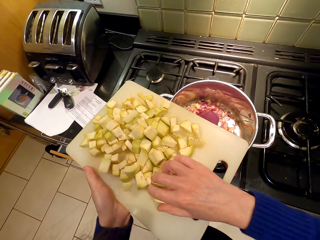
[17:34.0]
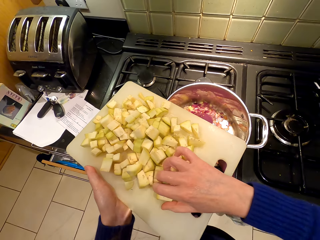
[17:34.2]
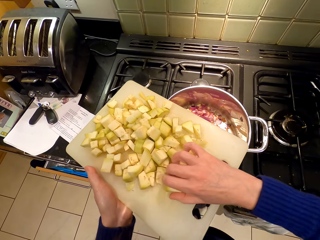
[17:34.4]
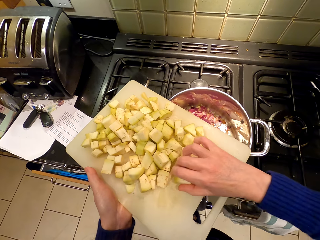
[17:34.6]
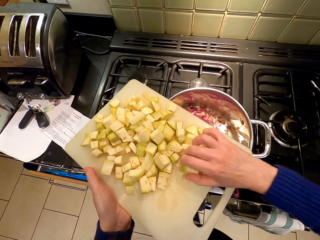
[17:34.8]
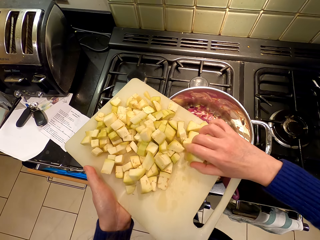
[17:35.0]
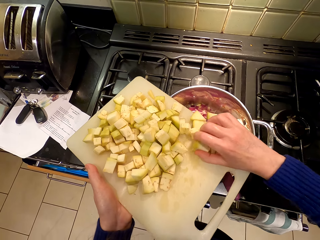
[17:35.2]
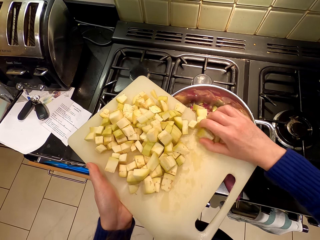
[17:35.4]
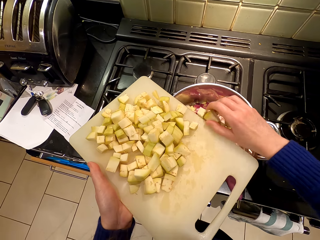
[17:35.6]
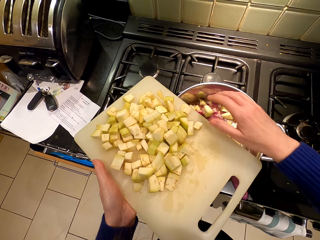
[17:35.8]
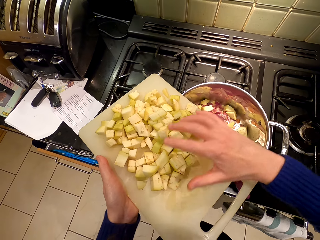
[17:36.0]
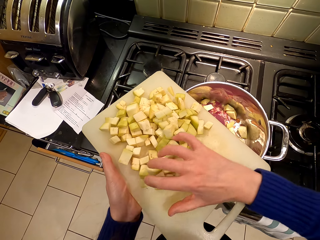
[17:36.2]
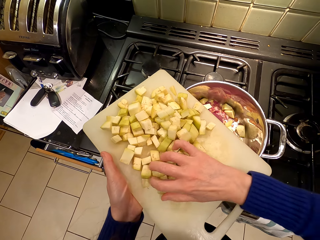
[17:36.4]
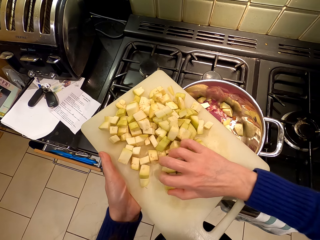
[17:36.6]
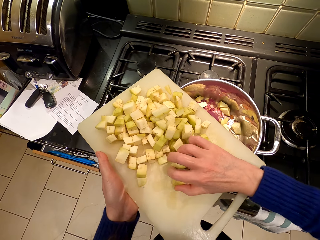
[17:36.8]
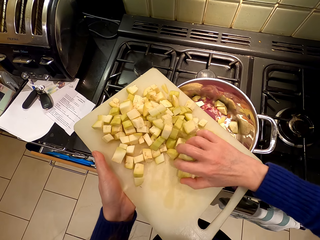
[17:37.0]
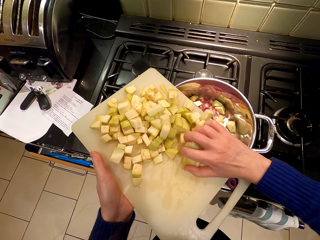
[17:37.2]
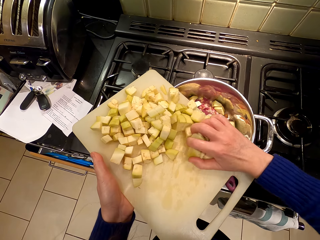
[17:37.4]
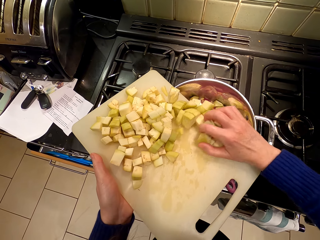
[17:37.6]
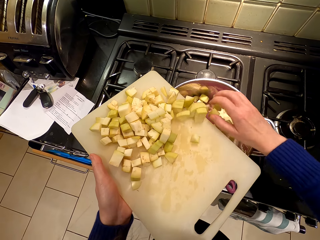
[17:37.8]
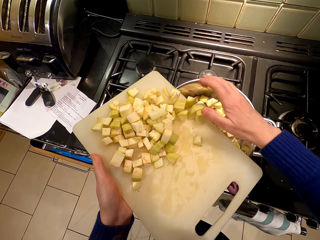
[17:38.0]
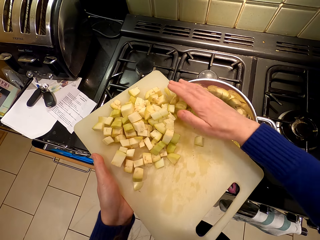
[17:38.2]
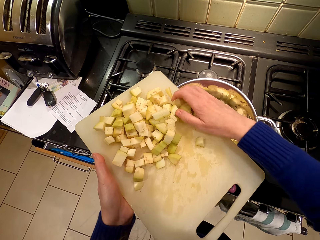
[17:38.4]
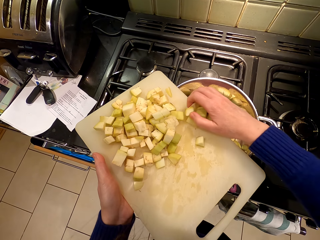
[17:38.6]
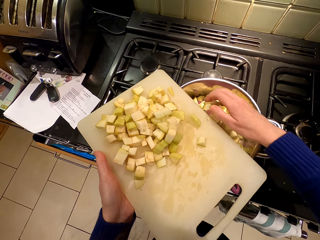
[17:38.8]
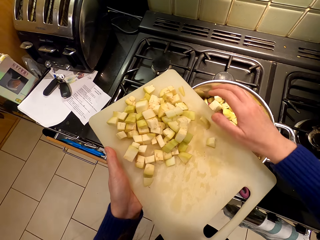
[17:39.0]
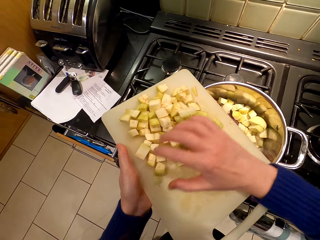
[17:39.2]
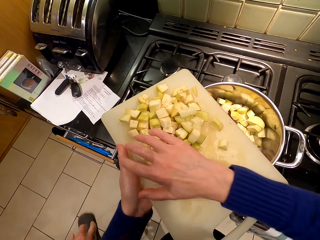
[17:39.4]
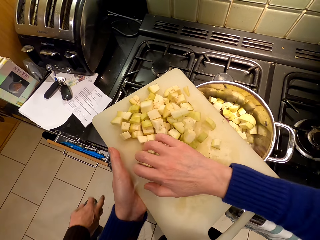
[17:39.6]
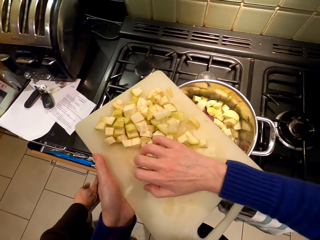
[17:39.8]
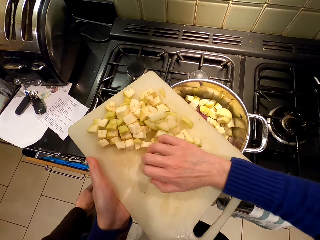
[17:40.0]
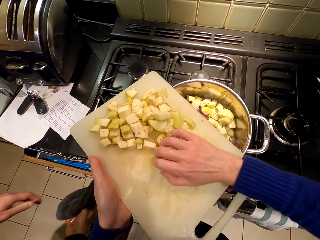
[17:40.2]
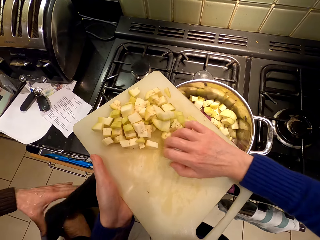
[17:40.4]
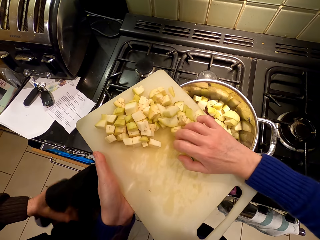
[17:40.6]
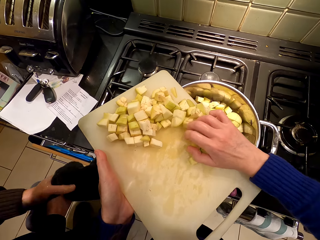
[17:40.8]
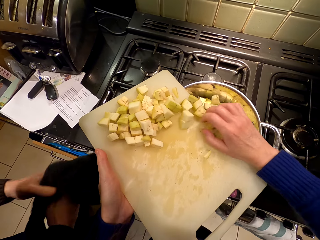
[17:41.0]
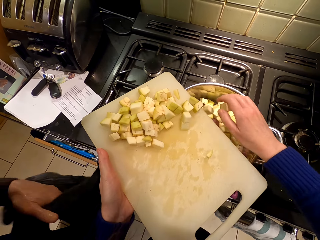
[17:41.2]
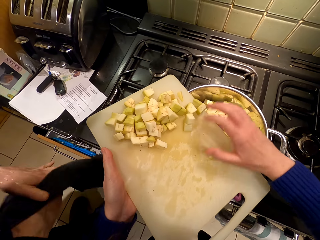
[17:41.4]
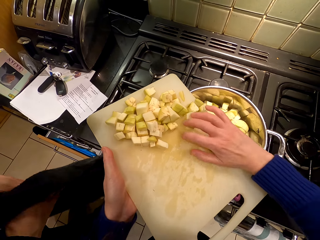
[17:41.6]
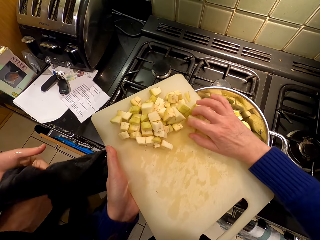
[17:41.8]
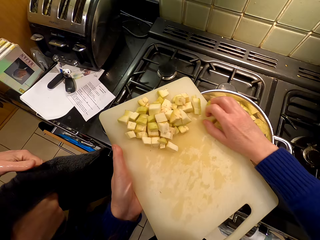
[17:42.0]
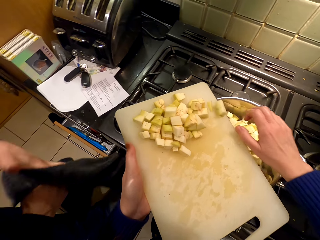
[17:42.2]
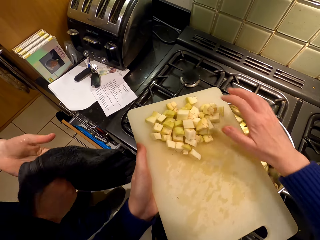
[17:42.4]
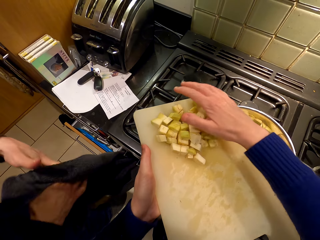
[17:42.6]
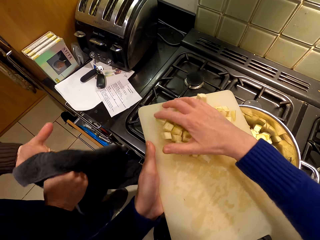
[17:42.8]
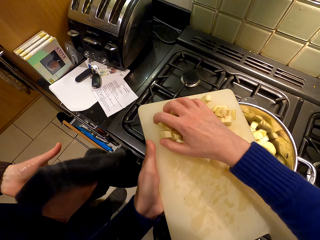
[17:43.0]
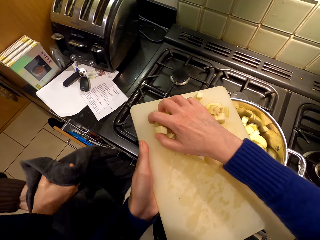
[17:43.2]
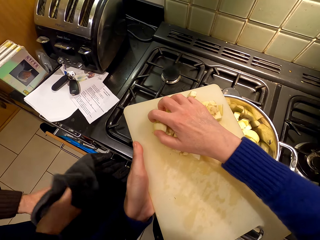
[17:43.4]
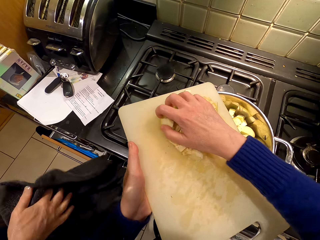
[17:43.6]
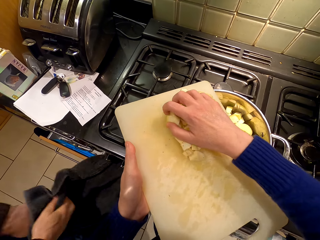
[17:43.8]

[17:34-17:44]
The camera wearer puts the chopped eggplant in the cooking pot. They stand beside the cooker. They pour potatoes into the cooking pot. A person wipes the hand with a towel.

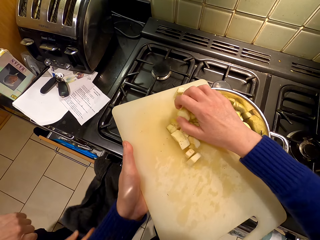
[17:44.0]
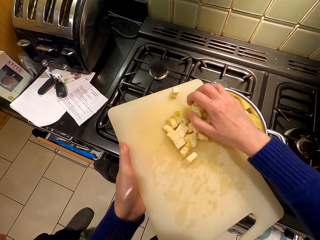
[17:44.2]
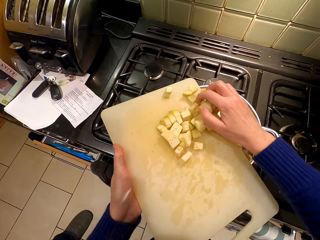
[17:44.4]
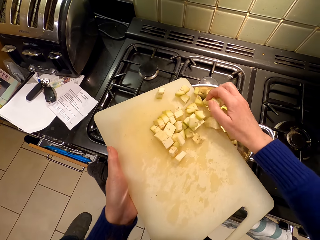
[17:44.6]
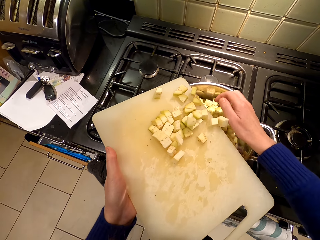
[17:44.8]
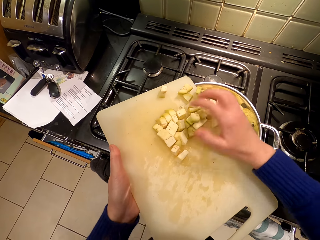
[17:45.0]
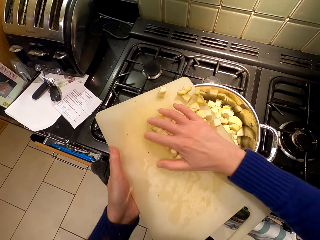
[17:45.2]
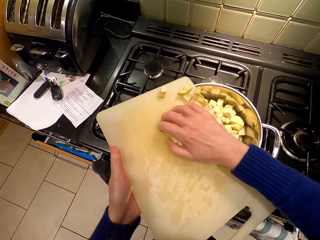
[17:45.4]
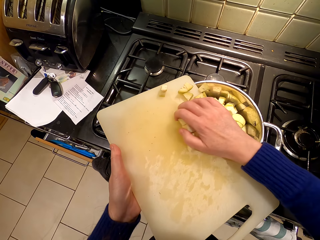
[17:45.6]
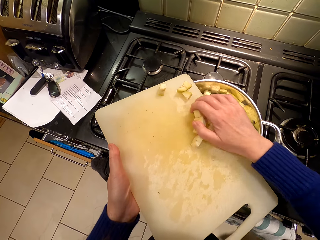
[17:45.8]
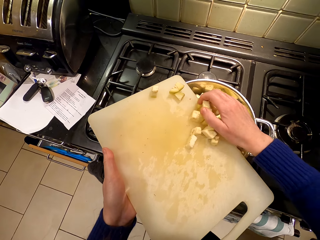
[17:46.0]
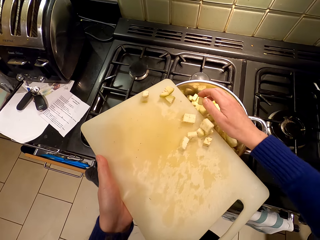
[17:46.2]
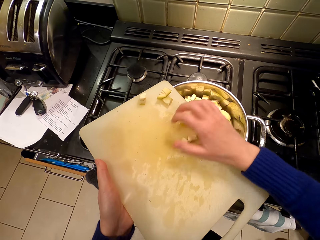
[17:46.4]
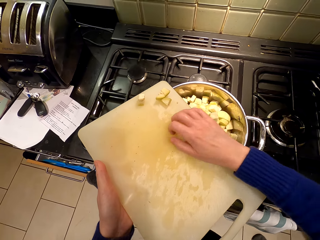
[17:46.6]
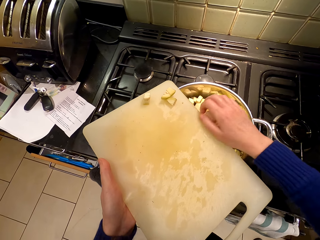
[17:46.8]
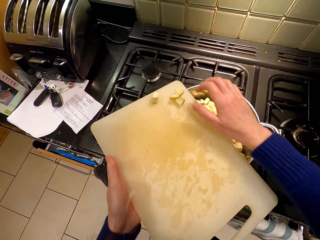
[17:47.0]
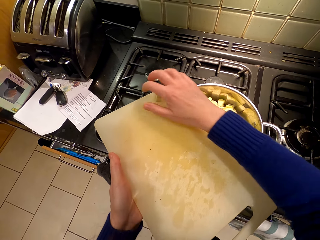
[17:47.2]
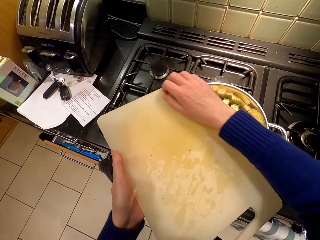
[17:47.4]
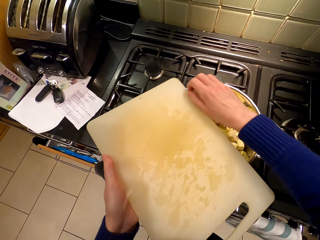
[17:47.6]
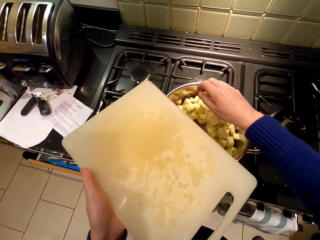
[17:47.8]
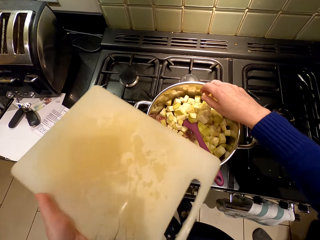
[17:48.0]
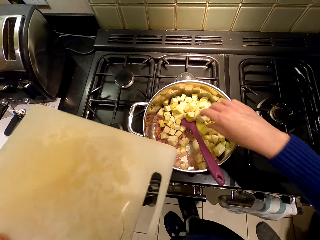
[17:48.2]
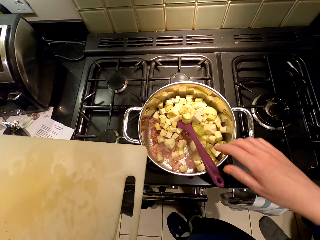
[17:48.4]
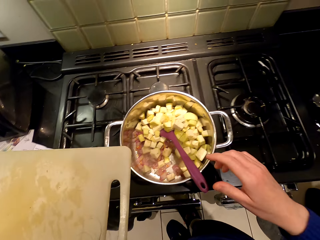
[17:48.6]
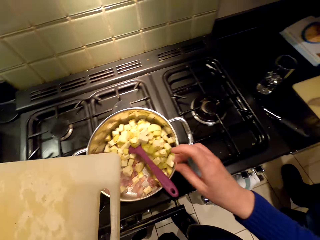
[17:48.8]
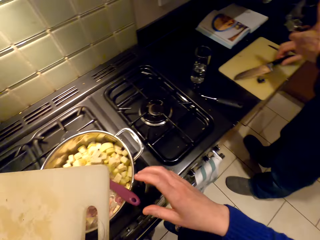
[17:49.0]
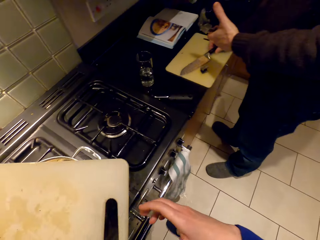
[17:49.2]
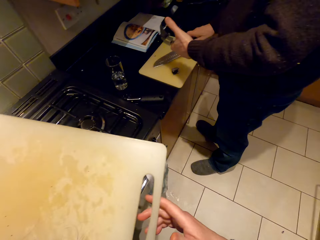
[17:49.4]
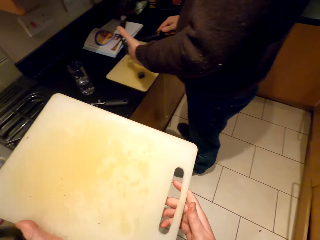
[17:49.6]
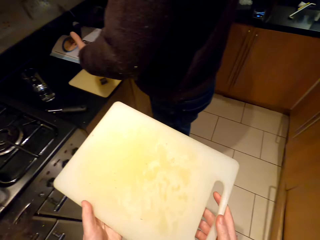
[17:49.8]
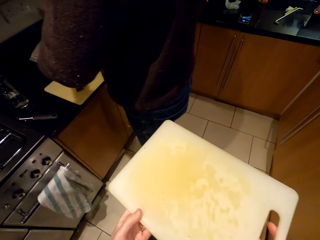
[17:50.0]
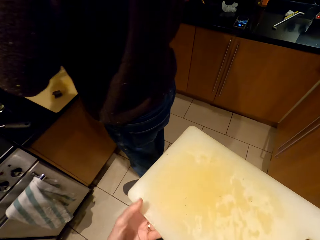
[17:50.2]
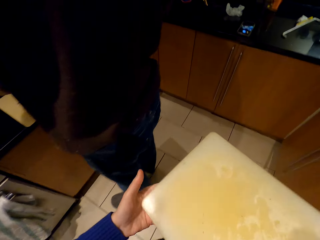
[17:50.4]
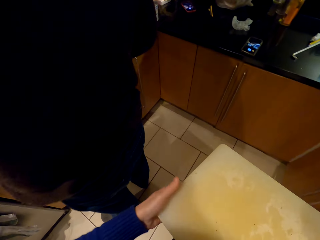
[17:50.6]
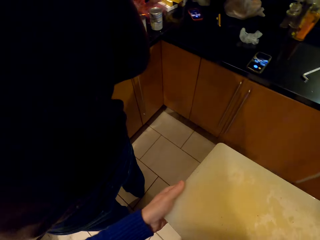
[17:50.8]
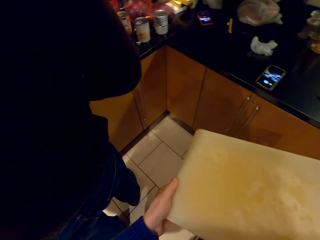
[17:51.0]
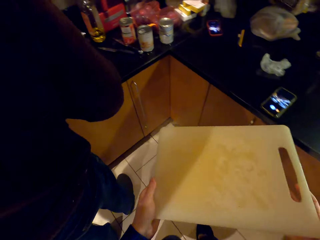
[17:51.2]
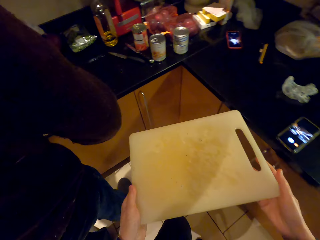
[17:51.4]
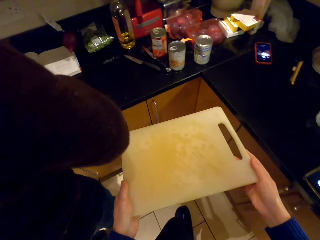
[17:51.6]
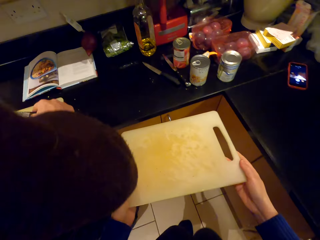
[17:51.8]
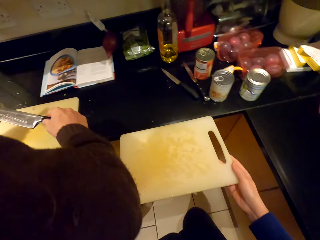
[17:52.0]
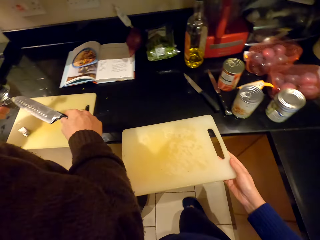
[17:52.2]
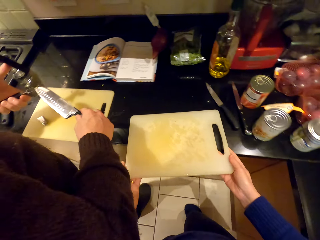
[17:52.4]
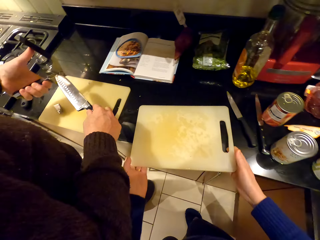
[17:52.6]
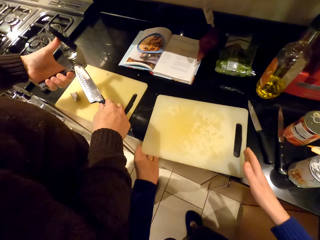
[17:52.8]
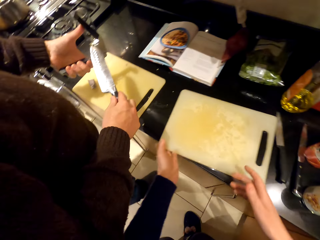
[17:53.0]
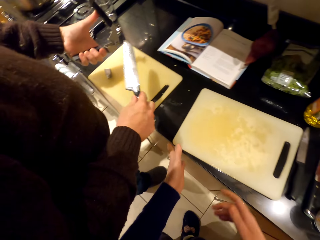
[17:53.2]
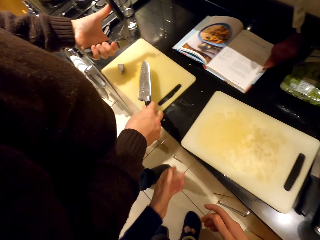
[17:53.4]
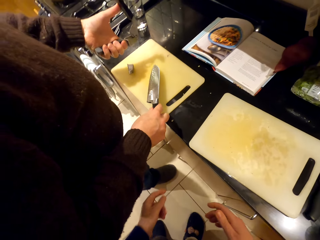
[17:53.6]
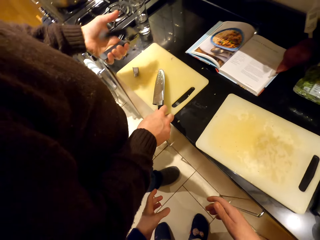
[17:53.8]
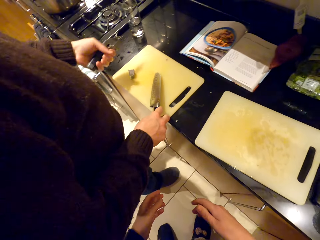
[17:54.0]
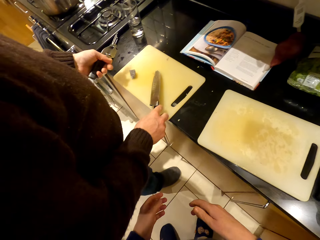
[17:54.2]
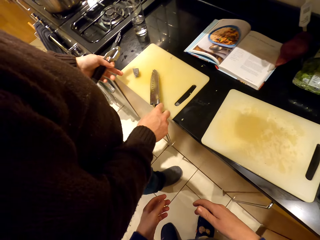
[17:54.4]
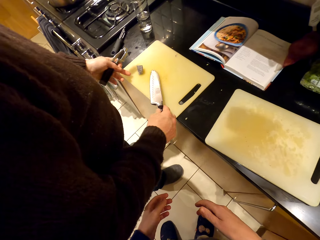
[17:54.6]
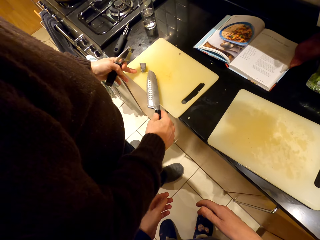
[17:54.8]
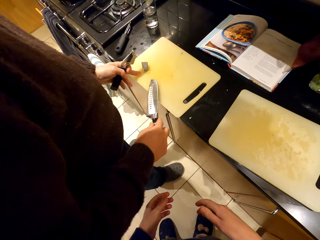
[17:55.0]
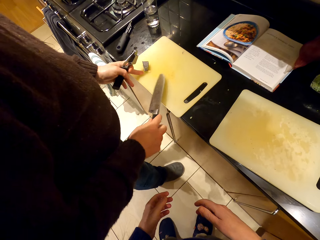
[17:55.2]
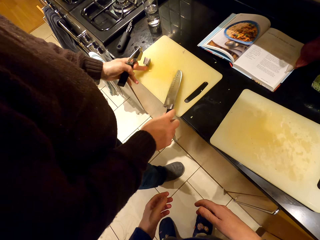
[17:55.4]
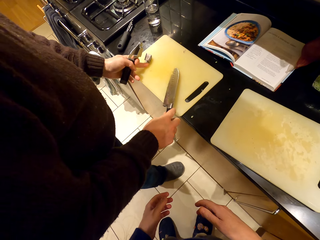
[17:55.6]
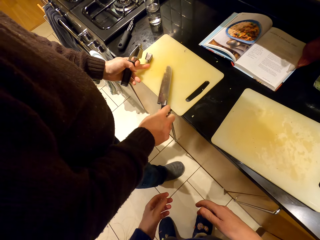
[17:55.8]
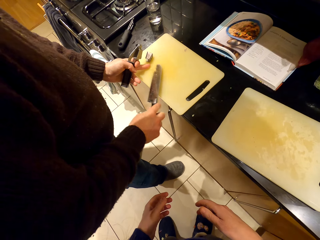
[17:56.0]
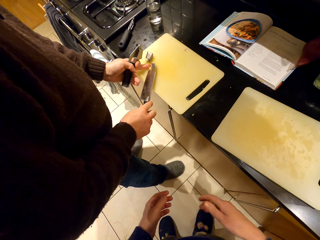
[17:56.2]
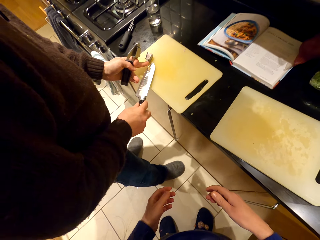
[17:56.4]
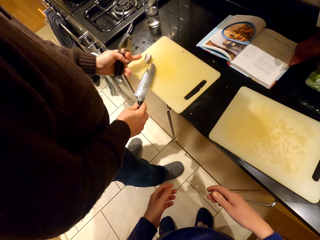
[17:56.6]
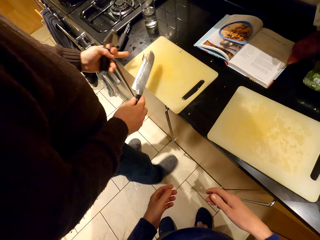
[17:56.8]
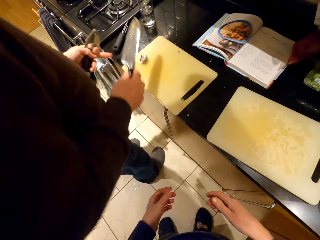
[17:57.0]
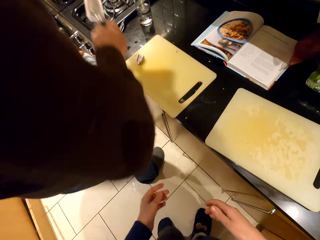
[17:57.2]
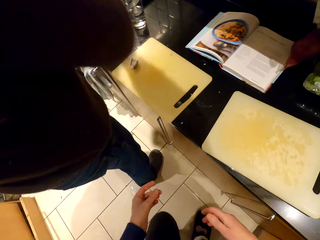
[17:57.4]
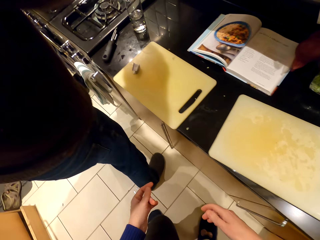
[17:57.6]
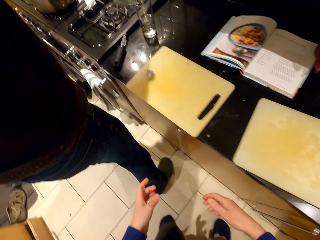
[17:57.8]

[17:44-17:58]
A person walks around the room. The camera wearer walks around the room. The person picks up the knife. The camera wearer puts the chopping board on the countertop. The person holds a squeezer and wipes the knife on the cooking pot. The camera wearer looks around. The person scrapes the chopping board with the knife and picks up something with the knife.
